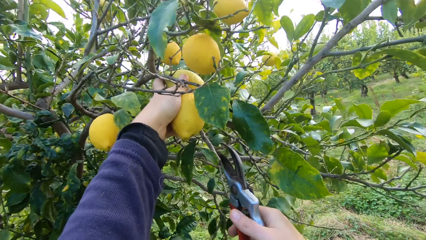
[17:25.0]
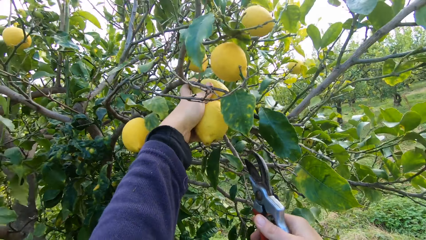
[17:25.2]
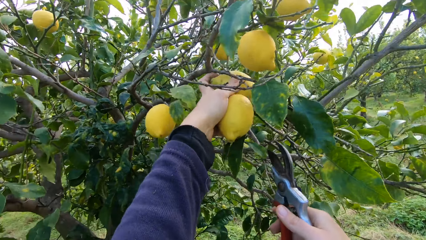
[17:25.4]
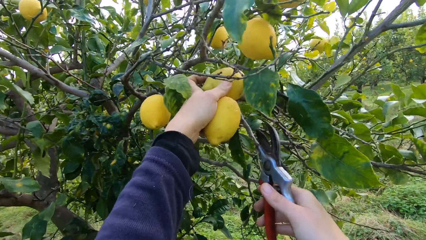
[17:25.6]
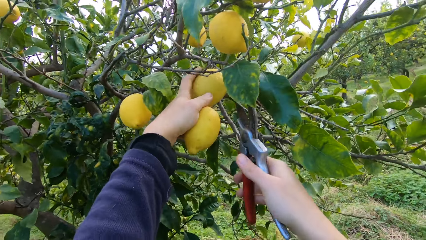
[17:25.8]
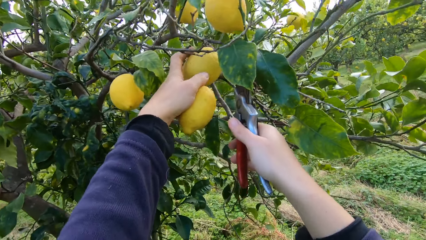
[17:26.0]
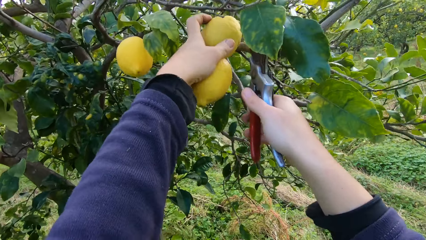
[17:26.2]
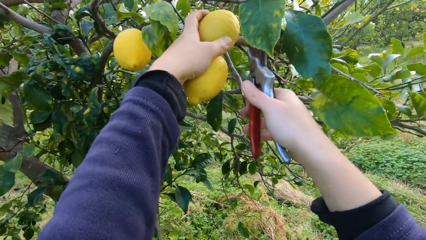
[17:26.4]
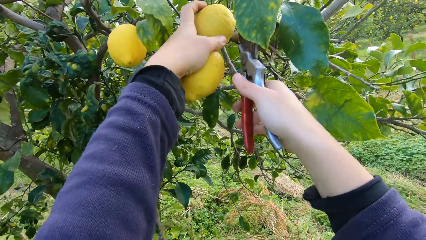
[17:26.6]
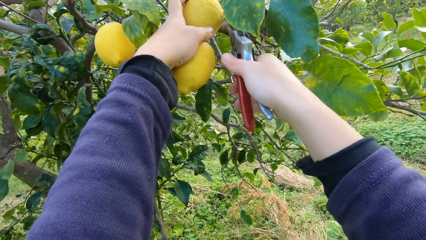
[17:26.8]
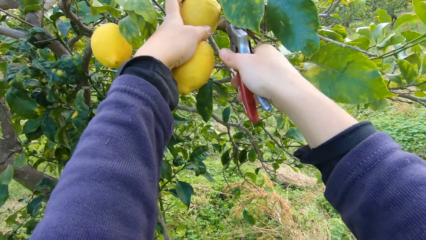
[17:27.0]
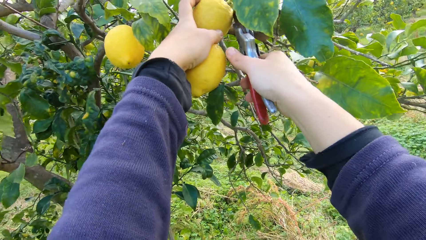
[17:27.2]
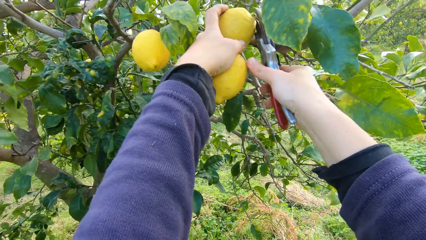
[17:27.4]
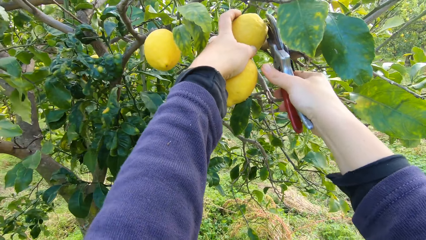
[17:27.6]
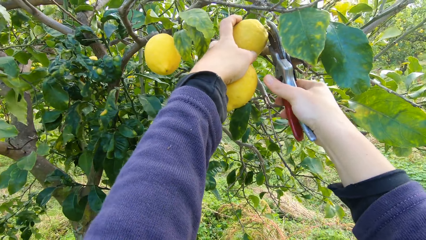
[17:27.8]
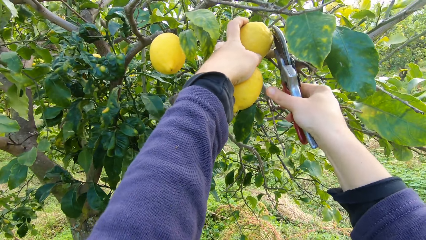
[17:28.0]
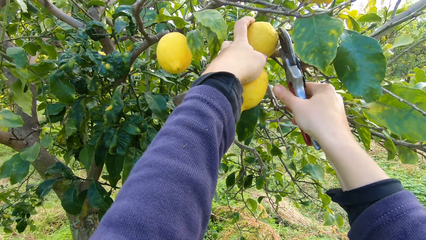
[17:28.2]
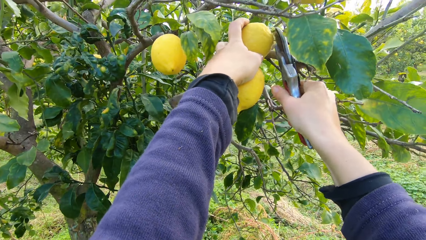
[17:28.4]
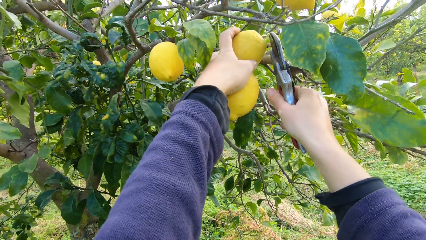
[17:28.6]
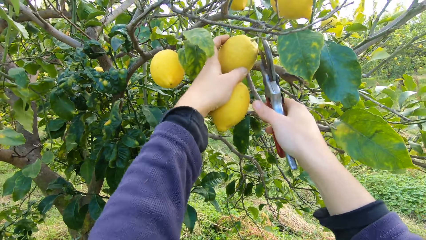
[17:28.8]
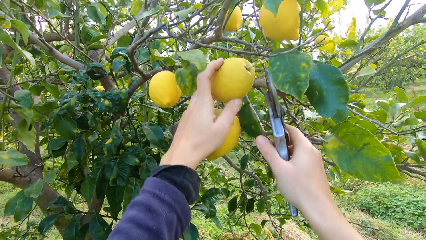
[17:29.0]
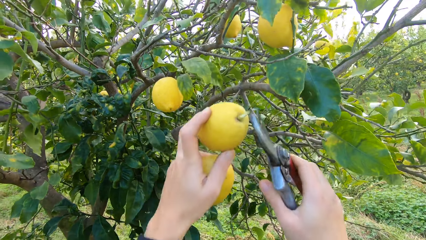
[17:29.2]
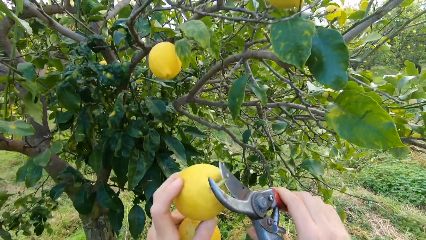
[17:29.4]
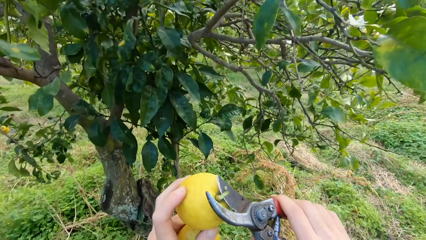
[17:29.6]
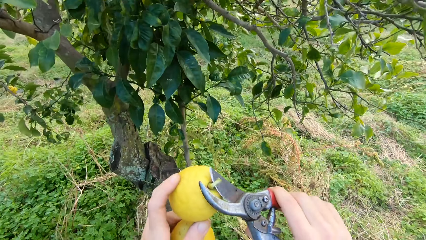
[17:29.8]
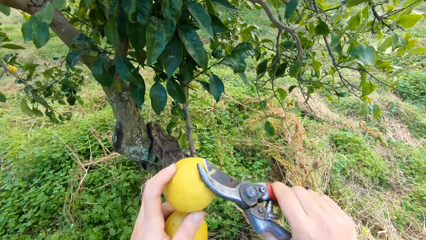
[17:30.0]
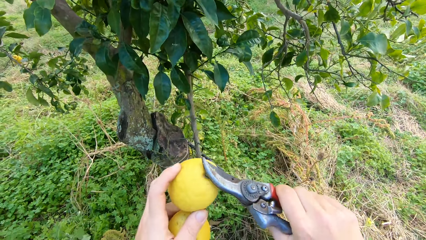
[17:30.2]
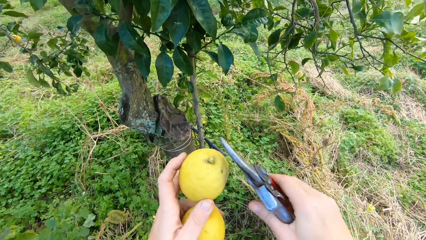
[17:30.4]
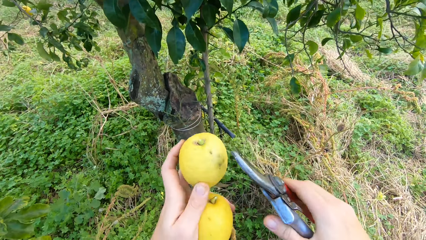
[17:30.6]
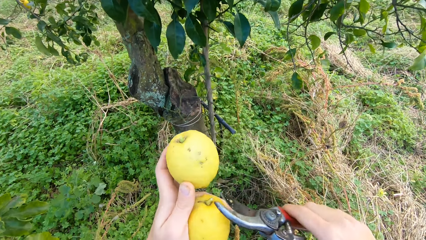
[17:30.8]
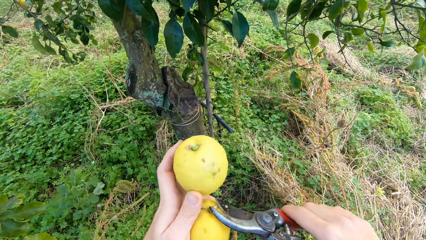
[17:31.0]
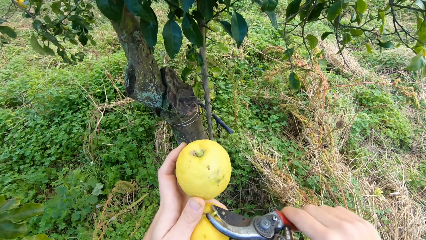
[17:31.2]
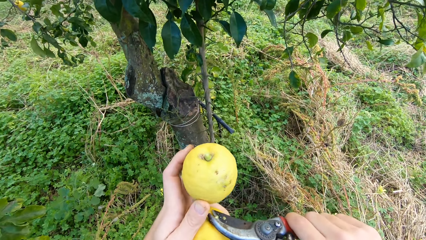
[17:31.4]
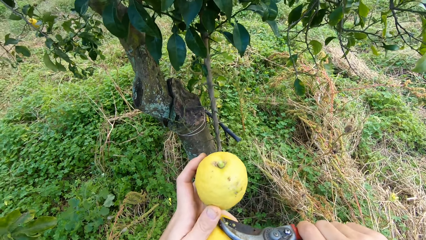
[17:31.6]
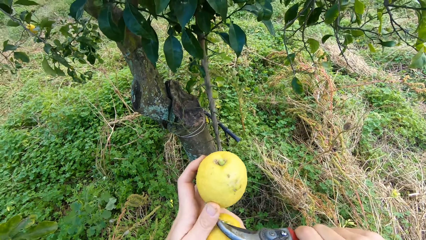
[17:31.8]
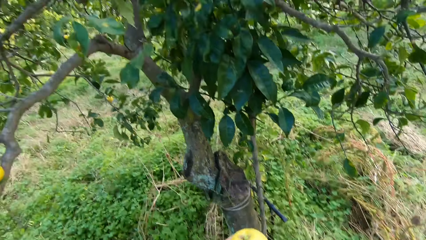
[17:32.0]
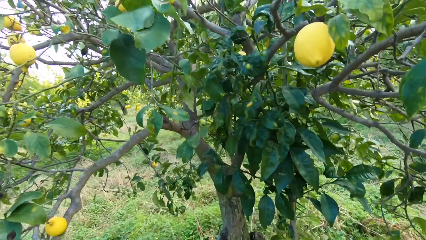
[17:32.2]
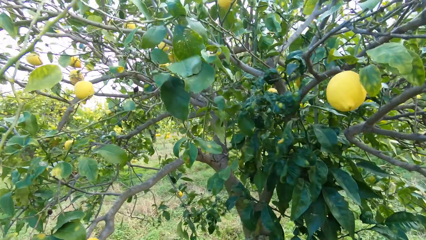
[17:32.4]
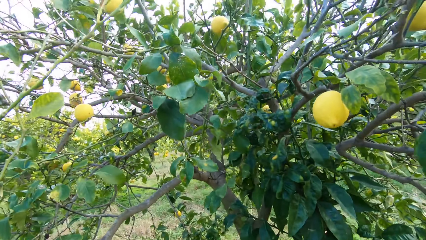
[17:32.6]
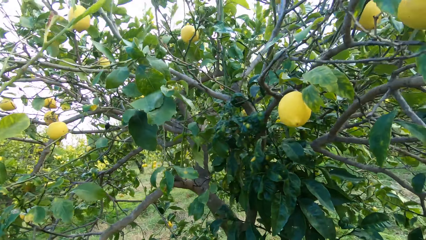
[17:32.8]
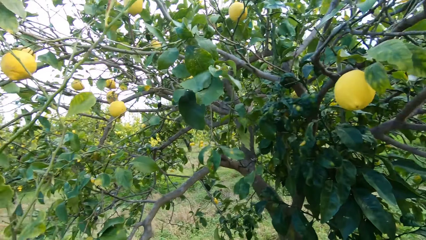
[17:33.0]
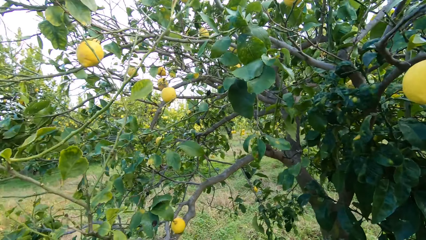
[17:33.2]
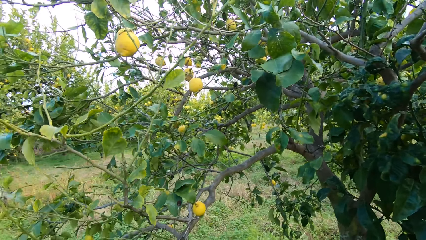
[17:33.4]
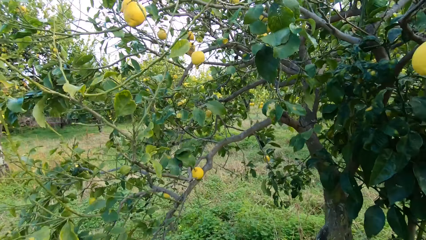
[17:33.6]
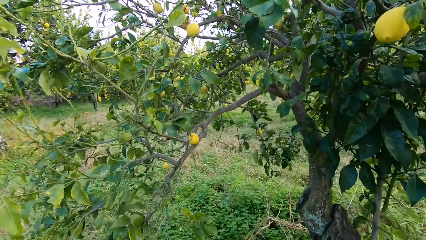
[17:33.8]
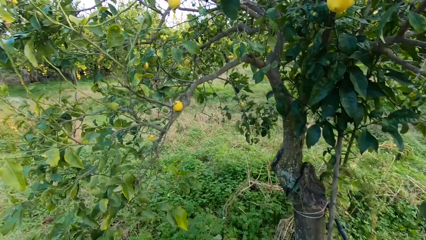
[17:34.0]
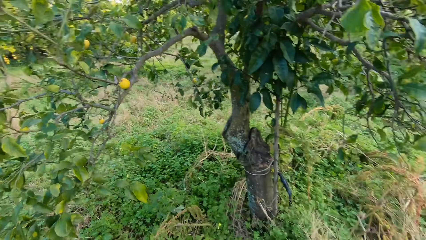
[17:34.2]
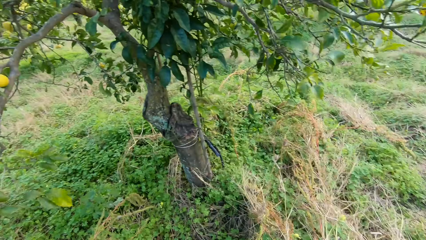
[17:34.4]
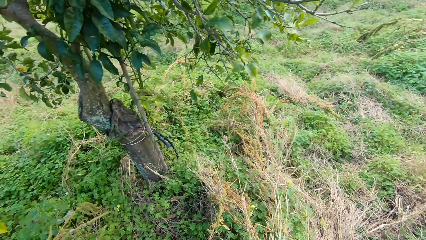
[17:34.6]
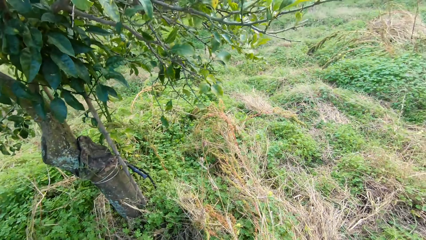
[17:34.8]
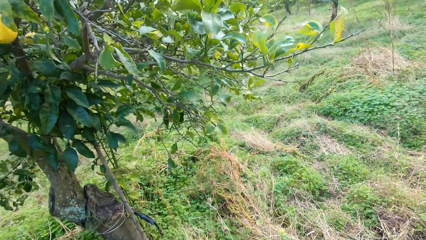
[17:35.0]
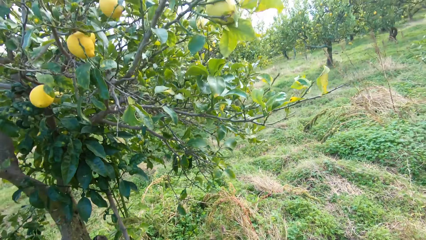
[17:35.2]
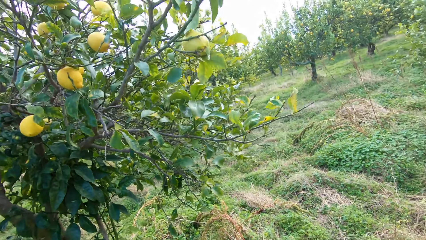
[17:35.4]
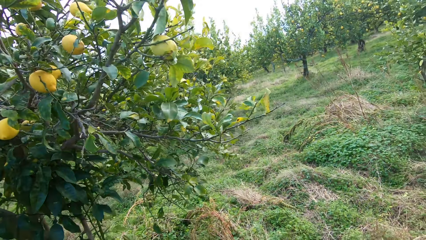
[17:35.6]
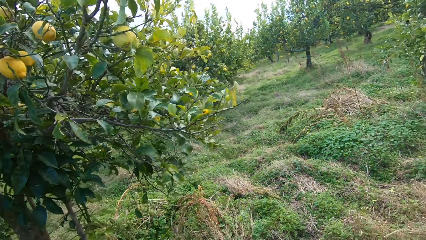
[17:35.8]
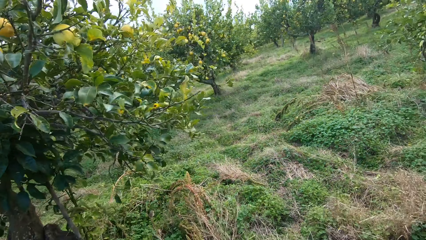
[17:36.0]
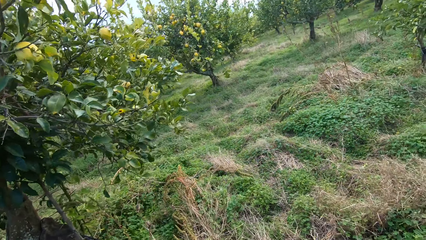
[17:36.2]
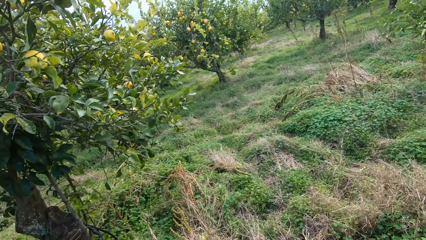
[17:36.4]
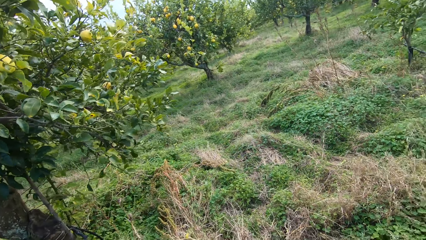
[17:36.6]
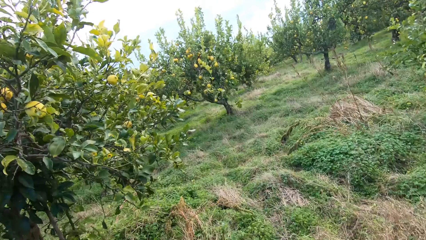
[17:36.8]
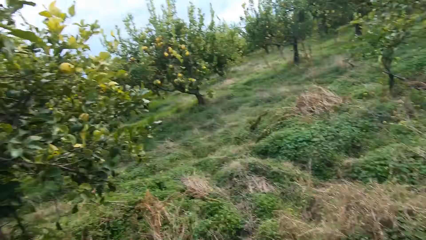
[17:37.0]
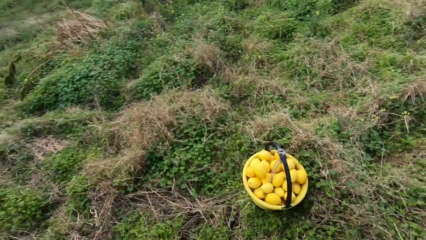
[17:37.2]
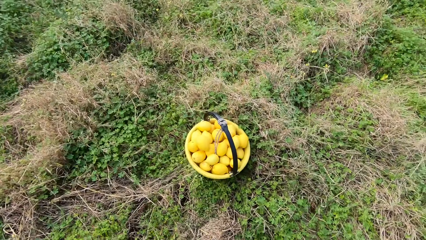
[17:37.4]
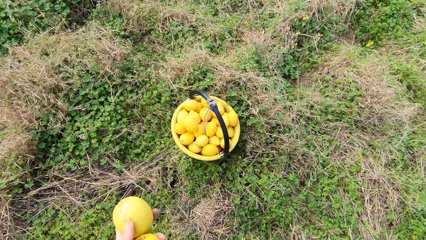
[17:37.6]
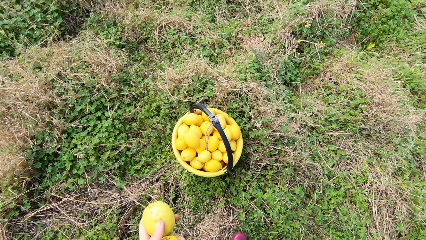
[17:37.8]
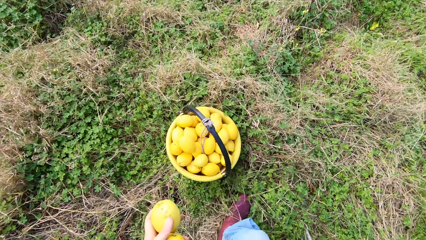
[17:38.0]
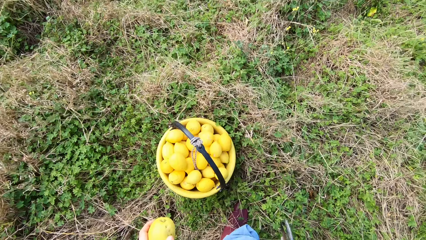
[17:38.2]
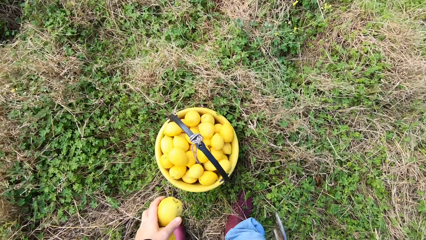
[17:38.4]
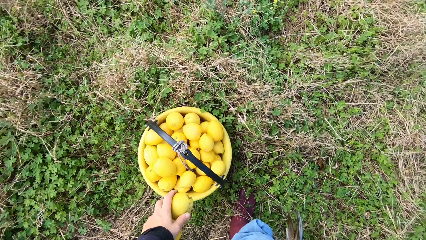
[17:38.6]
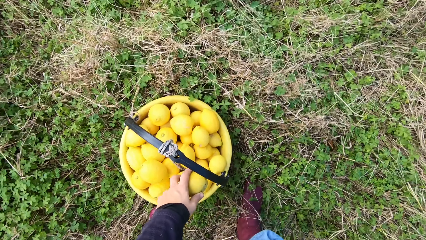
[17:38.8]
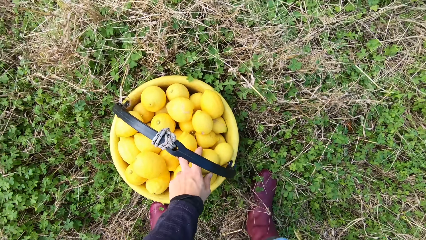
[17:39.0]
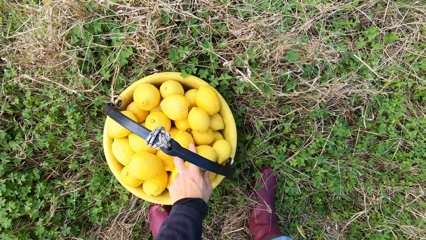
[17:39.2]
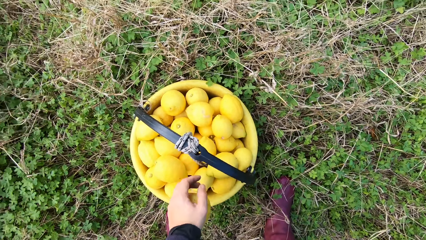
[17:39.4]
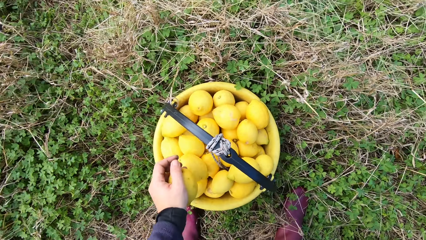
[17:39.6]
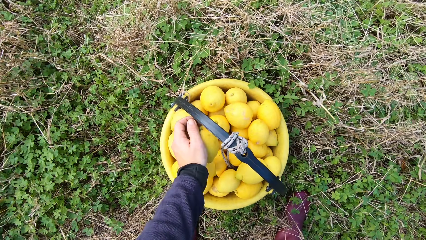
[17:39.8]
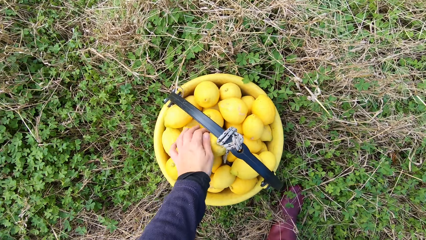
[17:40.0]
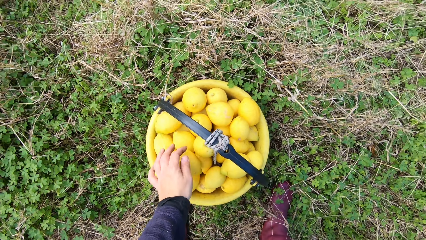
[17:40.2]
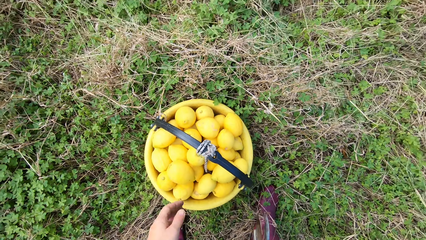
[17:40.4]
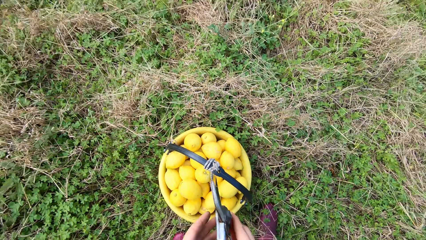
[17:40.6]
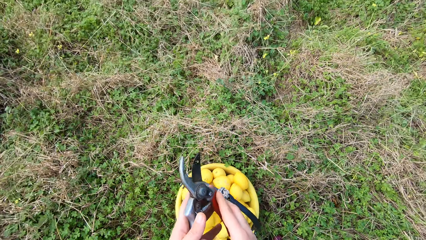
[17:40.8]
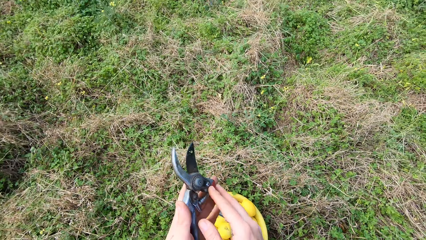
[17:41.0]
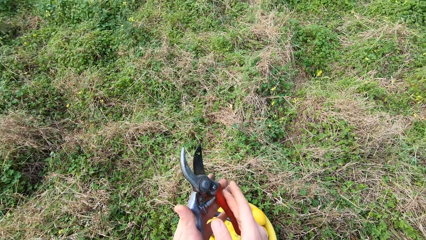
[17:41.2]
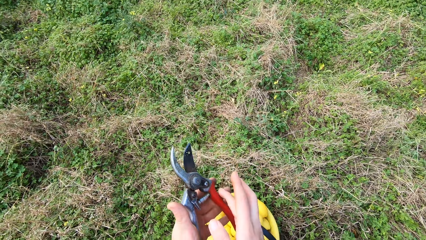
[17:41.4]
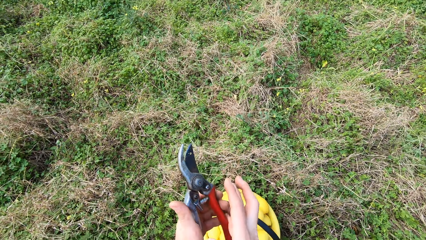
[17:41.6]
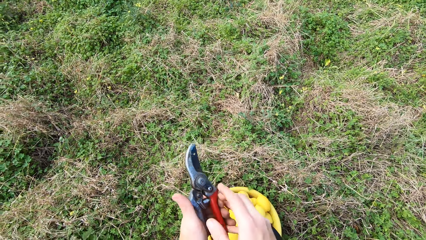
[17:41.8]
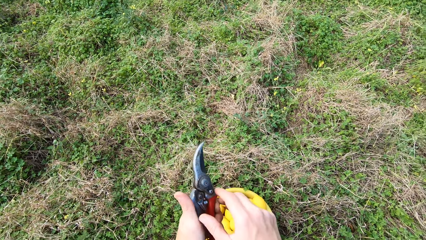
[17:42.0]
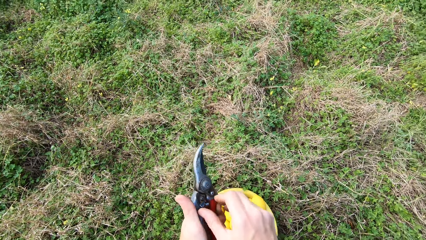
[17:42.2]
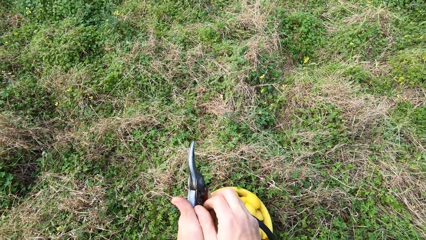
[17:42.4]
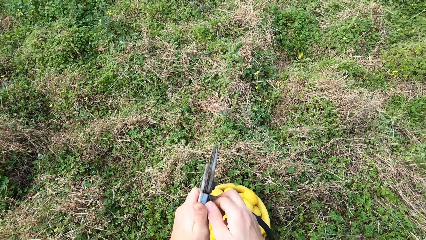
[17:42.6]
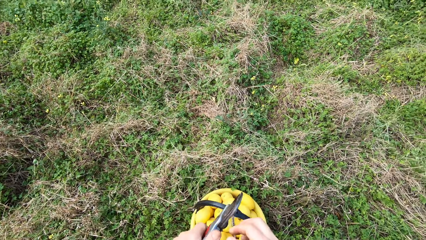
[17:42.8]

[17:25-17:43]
The camera wearer harvests the lemon with the secateurs or pruner. He cuts the stem with the secateurs. He cuts the stem again. He puts the lemon in the bucket. He puts the lemon in the bucket again. He switches the pruner from his right hand to his left hand.
